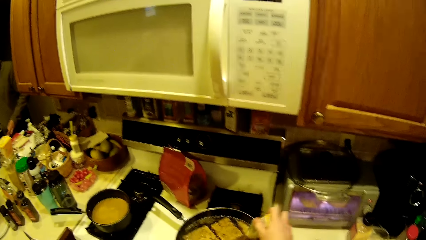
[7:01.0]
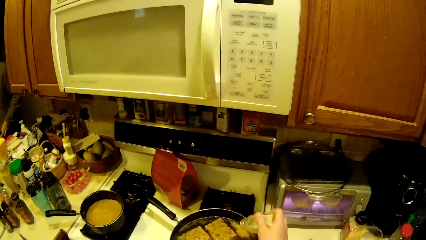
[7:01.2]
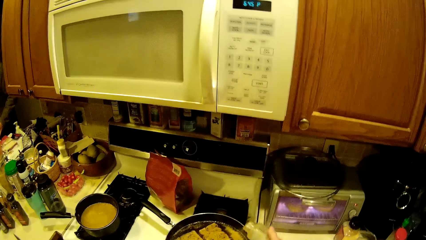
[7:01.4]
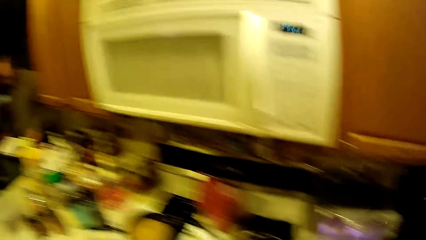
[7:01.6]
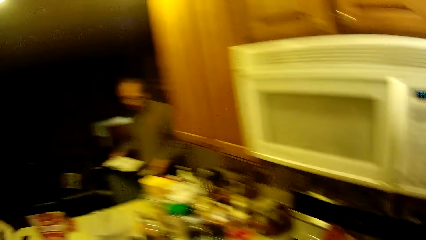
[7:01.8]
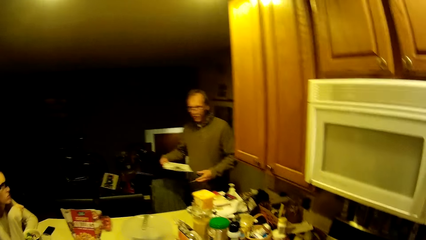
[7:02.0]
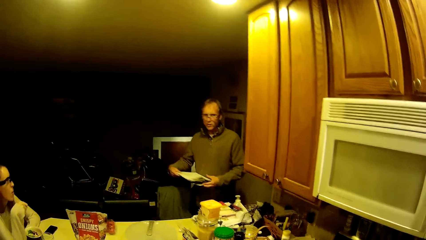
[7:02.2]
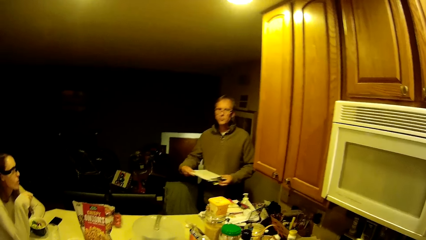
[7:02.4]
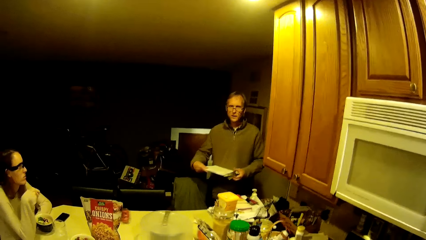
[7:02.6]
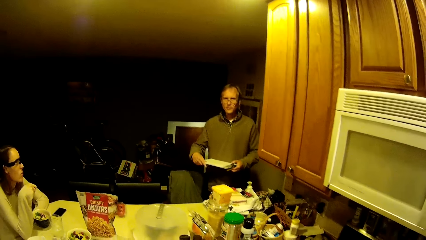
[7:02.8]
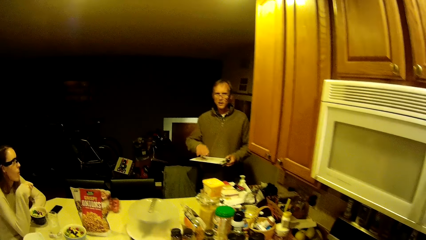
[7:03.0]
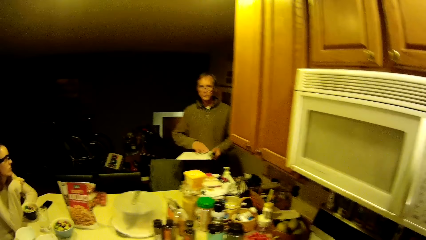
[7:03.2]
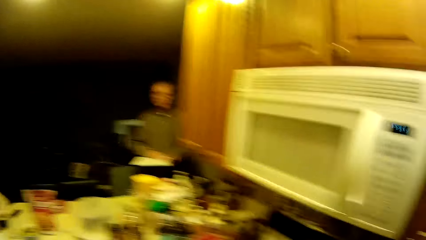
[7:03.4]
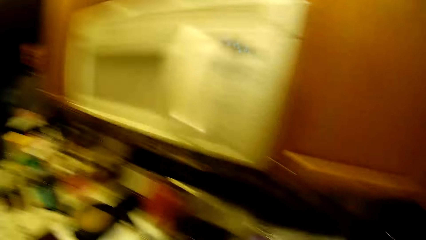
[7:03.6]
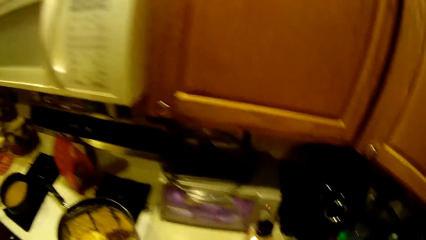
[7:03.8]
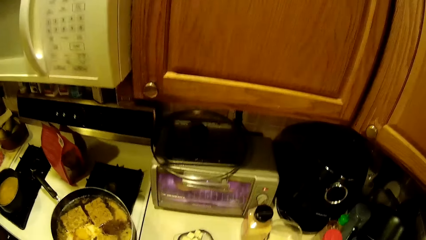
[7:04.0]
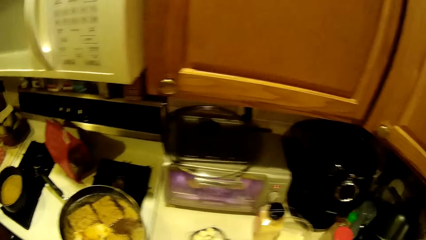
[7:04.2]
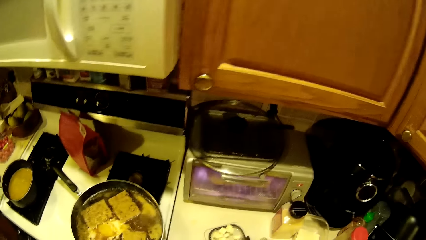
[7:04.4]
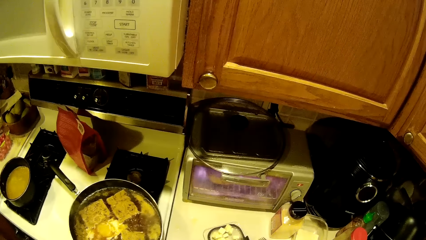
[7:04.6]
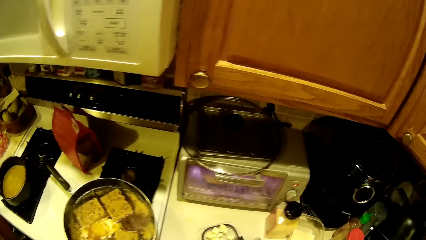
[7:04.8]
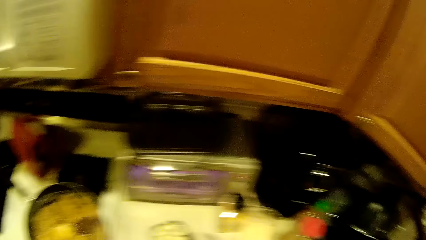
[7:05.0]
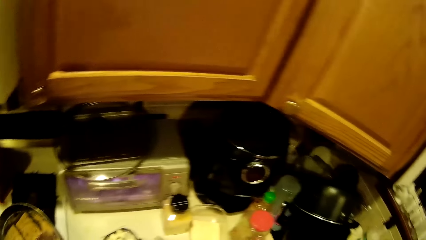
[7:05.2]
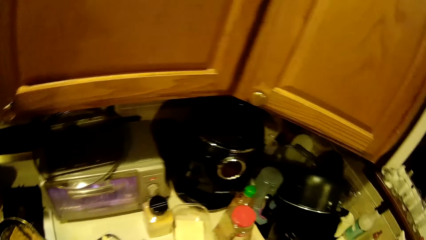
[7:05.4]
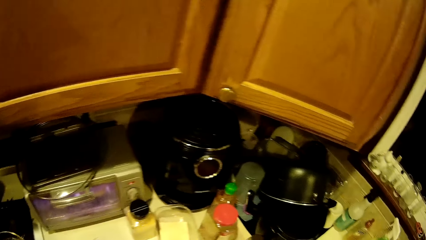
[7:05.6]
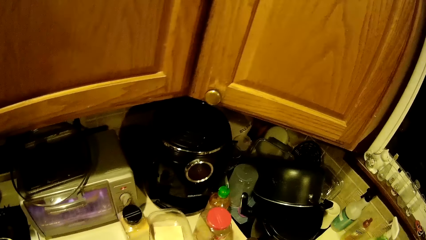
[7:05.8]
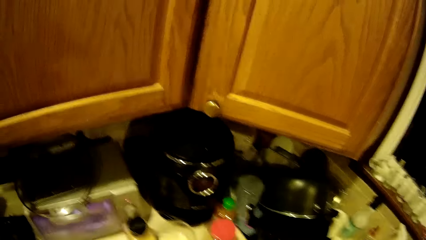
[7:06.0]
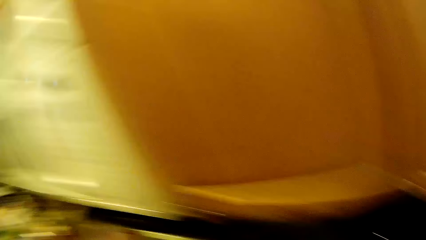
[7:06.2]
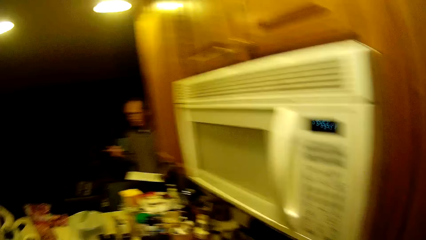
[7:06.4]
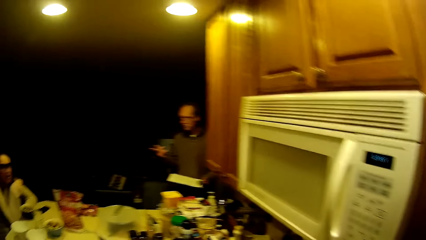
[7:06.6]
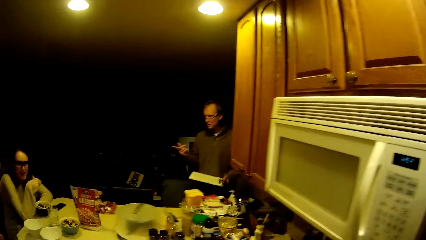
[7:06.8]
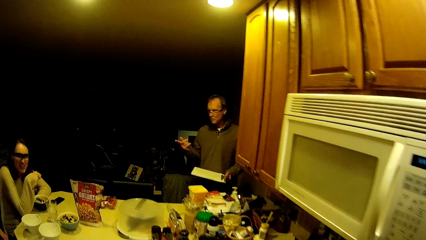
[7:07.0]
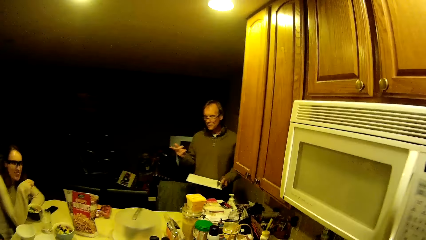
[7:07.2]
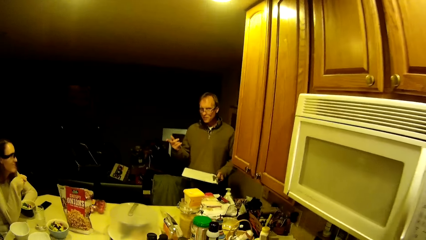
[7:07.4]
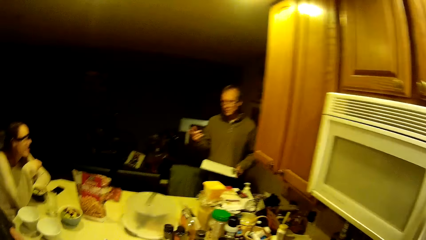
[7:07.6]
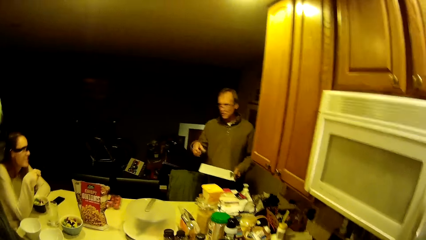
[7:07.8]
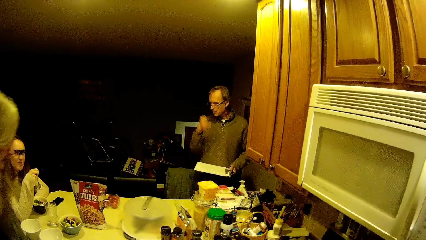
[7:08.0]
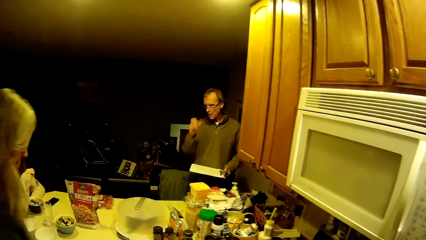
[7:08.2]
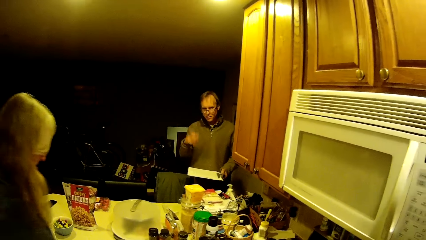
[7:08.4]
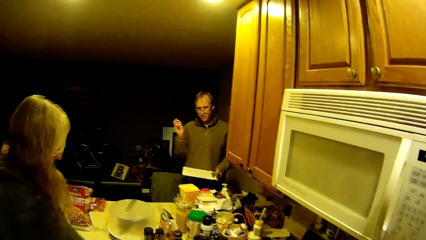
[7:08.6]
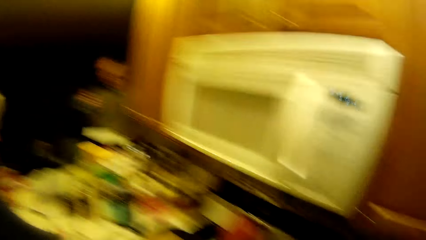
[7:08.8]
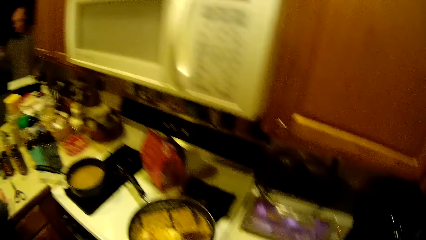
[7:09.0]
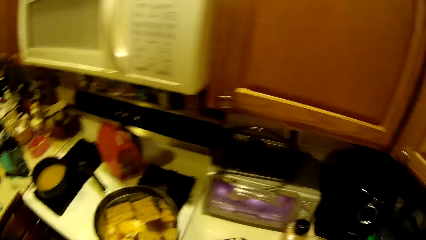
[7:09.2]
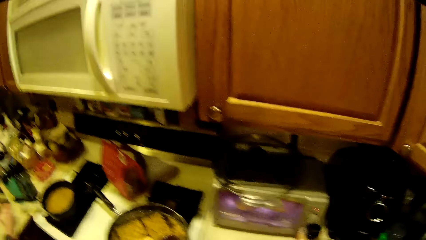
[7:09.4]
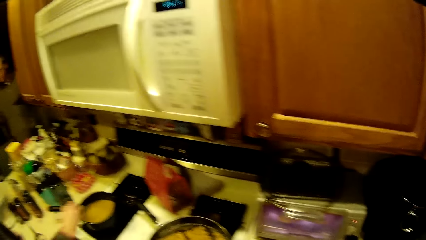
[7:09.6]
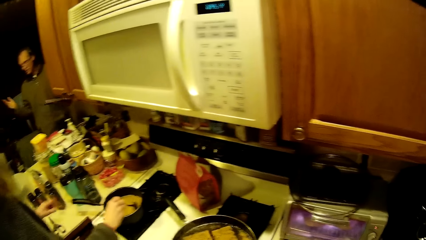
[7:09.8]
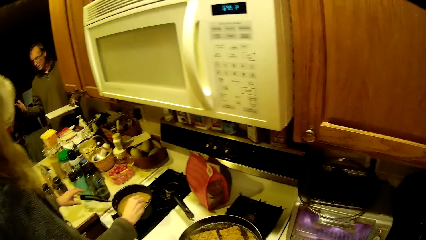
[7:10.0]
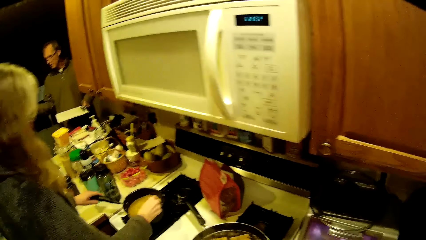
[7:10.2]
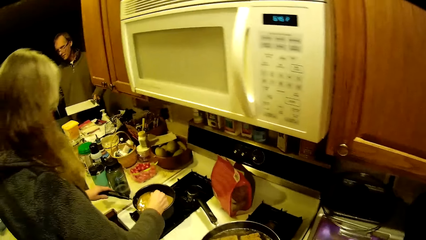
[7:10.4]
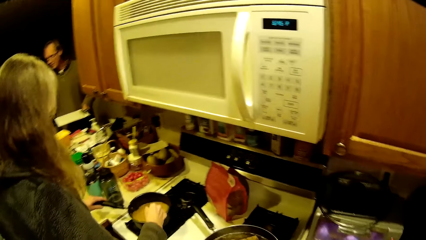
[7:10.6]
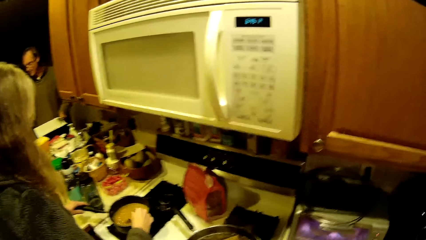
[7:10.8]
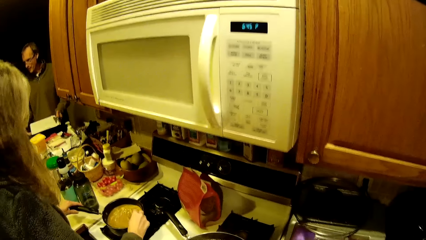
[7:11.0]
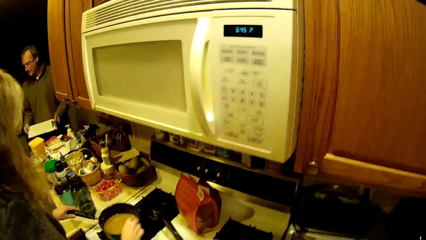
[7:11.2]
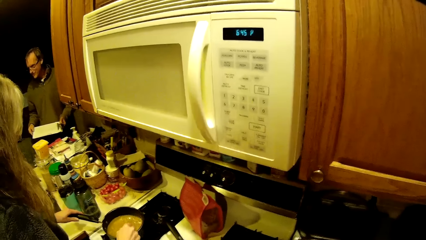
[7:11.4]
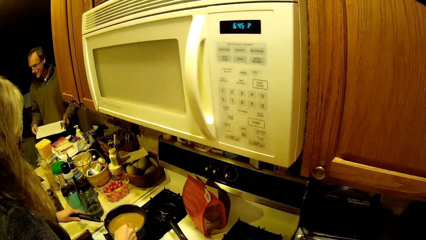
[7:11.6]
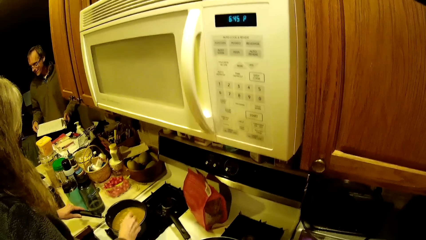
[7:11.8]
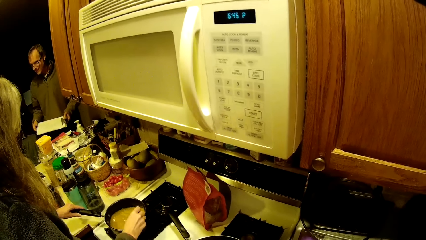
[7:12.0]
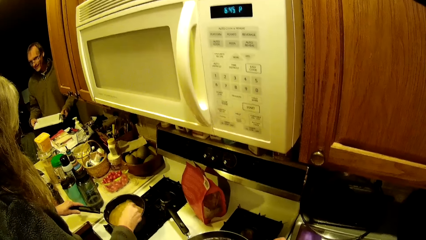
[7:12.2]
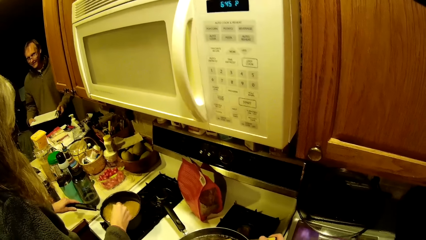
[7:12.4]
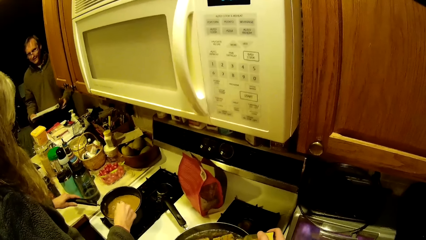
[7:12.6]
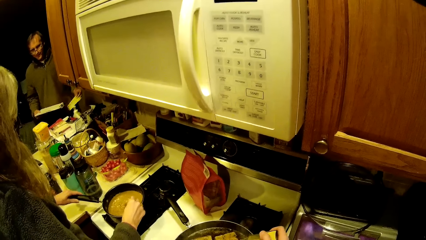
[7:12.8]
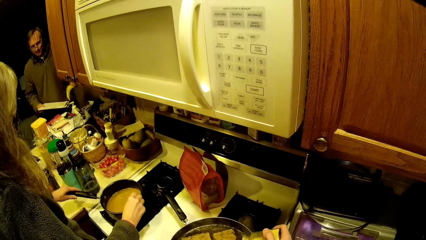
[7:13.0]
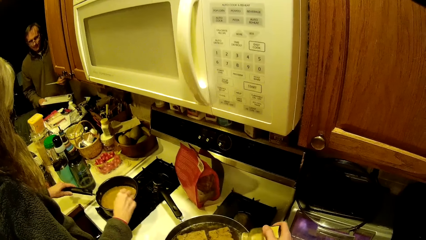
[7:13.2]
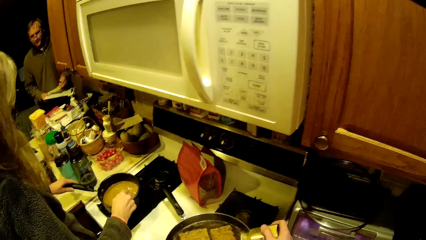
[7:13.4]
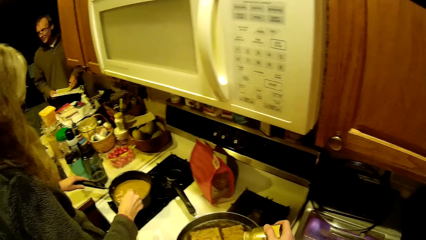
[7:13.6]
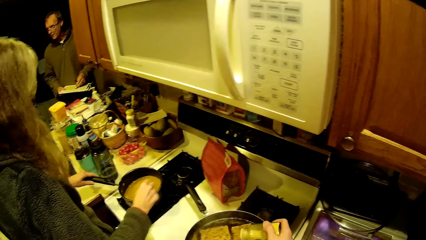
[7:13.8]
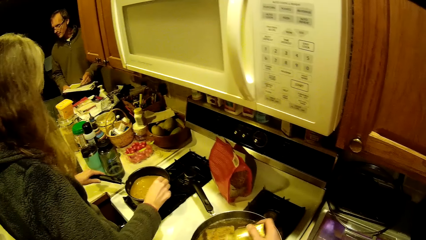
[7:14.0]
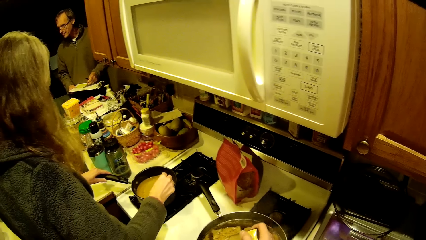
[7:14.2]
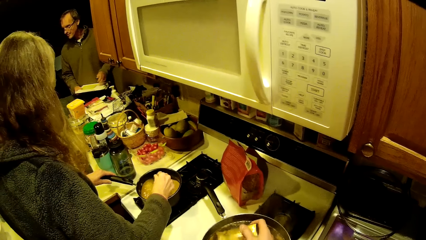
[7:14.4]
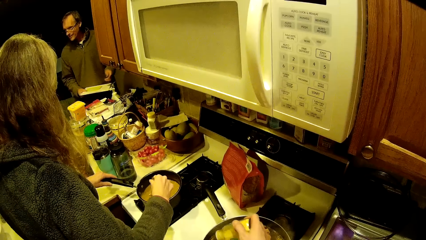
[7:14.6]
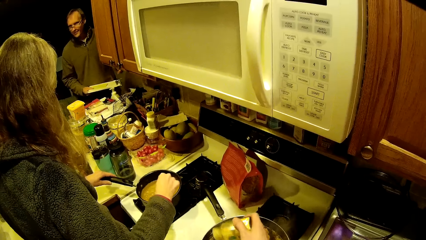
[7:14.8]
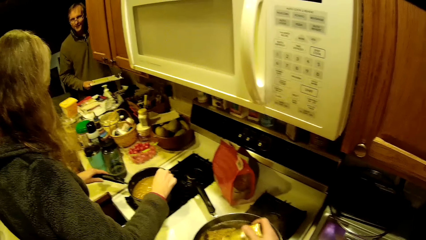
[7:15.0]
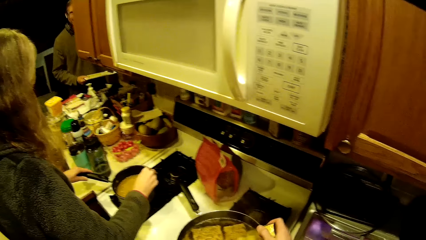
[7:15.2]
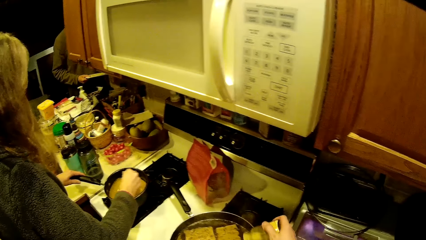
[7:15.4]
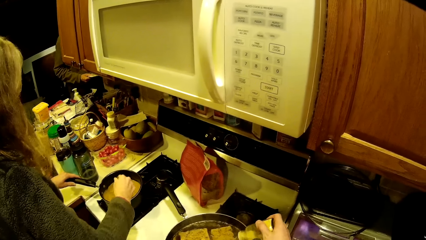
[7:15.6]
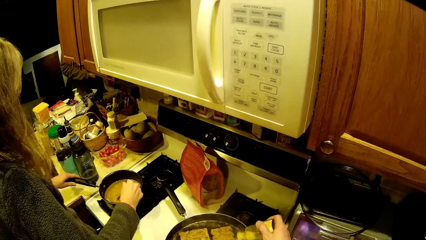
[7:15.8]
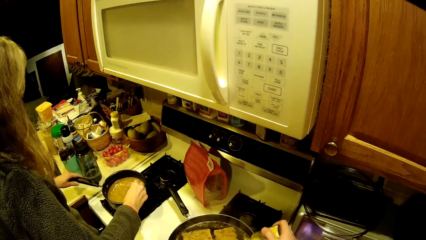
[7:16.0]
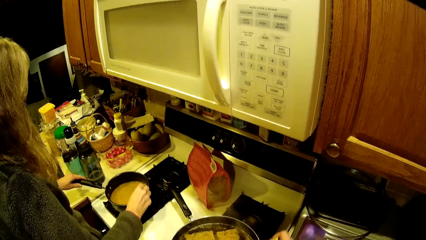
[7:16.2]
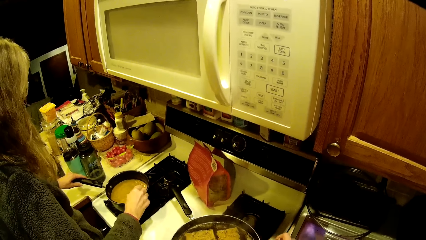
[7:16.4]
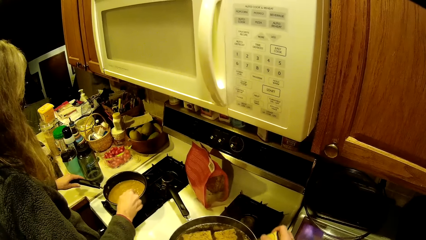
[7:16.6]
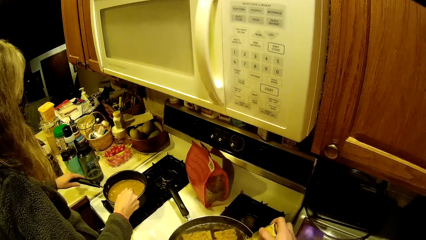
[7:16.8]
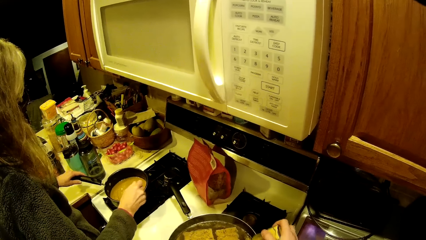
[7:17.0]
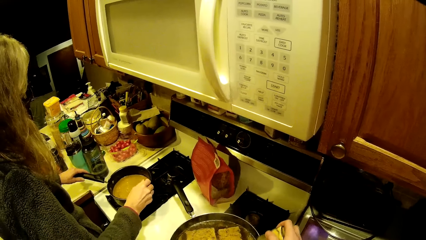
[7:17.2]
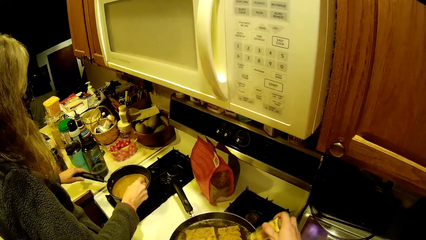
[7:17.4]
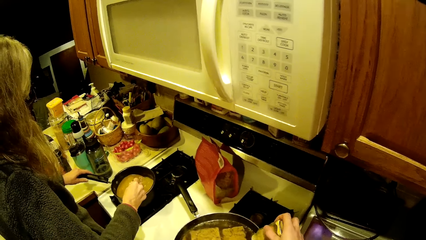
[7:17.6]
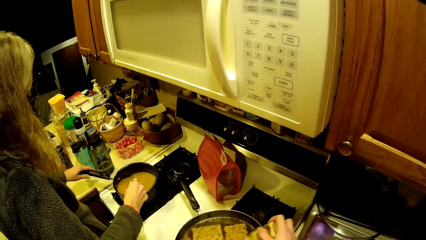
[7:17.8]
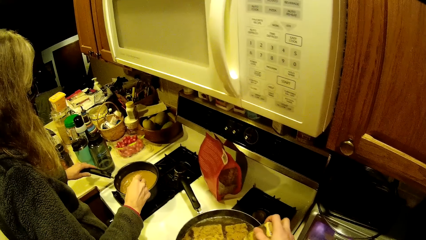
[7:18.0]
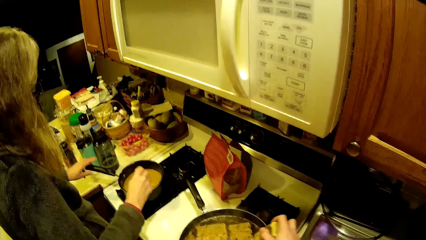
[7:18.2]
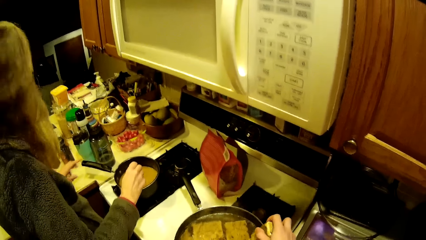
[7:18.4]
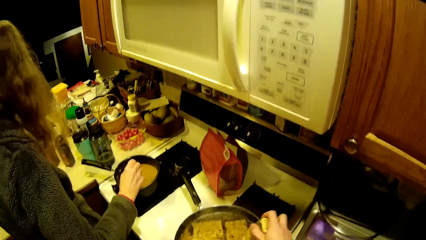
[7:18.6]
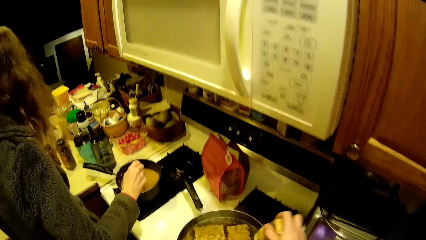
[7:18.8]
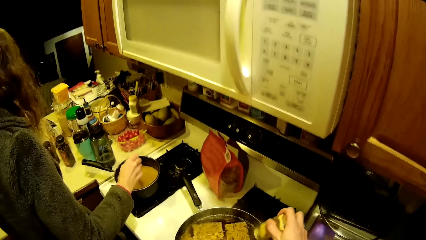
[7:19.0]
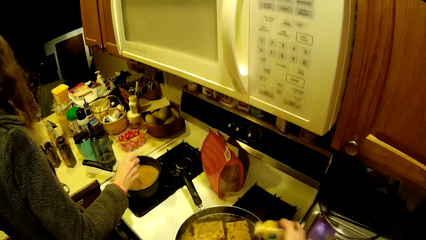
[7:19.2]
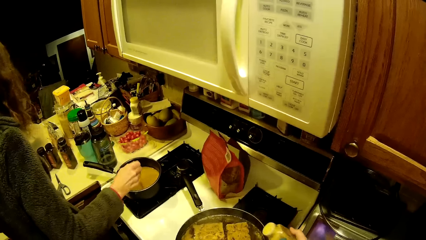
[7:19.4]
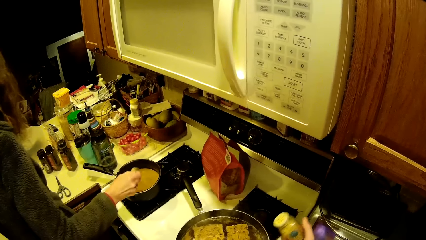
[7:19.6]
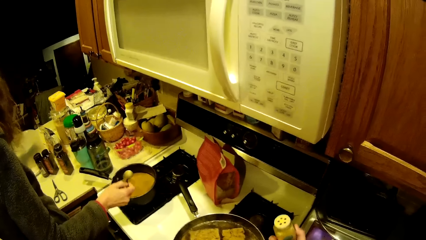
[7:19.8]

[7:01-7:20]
The man picks the slate from the arm of the chair with his right hand. The man holds the slate with both hands. The man talks to a lady. Another woman walks into the camera wearer's view in the cooking point. The woman holds the sauce pan with her left hand. She stirs pasta in the sauce pan with a spoon in her right hand. The camera wearer puts something in the cooking pan. The man walks out of the camera wearer's view.
